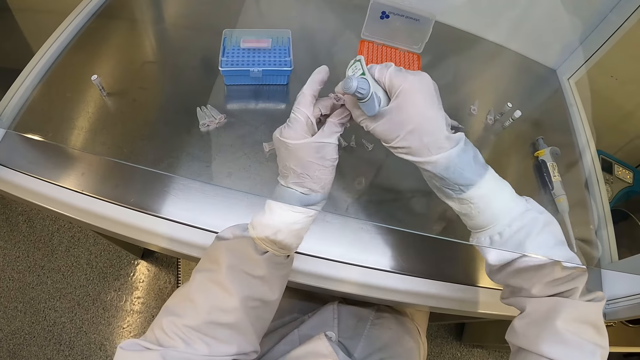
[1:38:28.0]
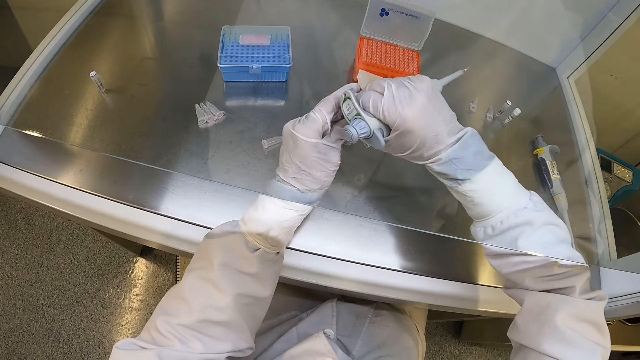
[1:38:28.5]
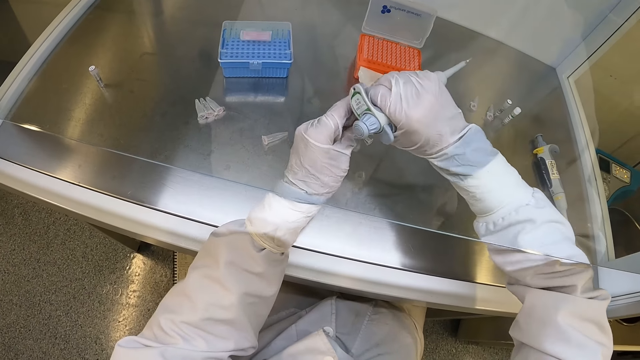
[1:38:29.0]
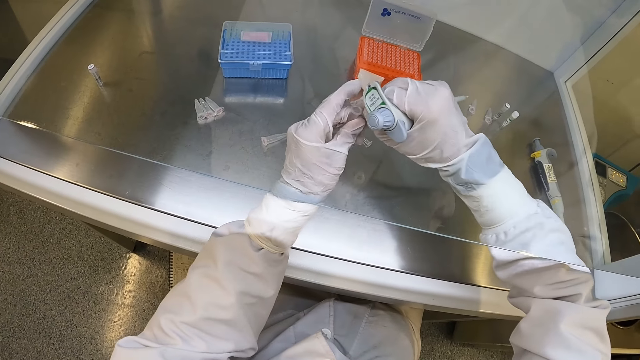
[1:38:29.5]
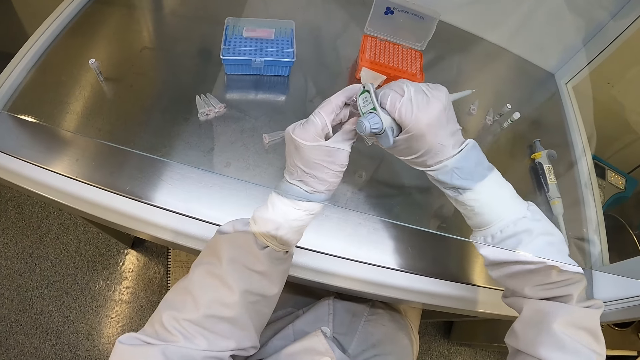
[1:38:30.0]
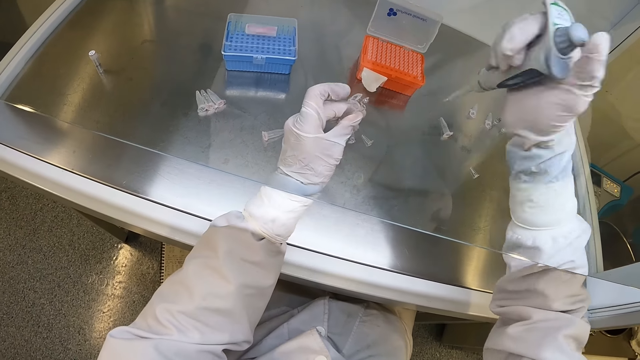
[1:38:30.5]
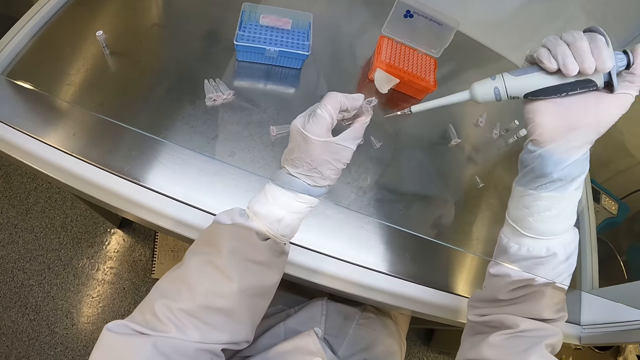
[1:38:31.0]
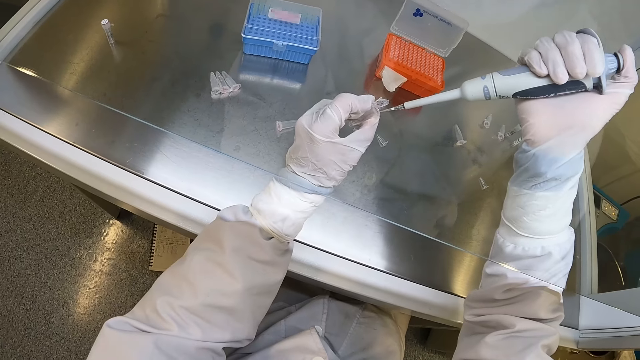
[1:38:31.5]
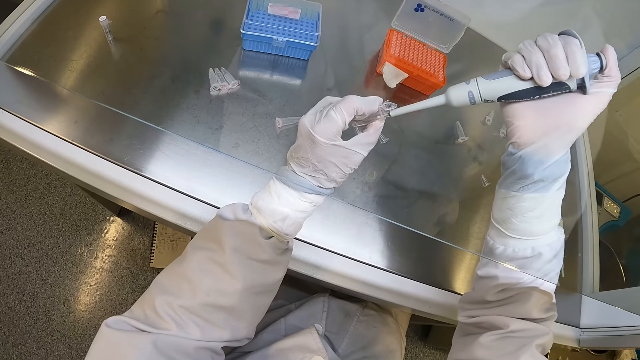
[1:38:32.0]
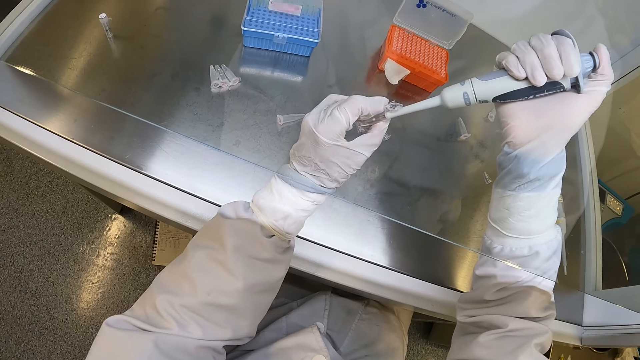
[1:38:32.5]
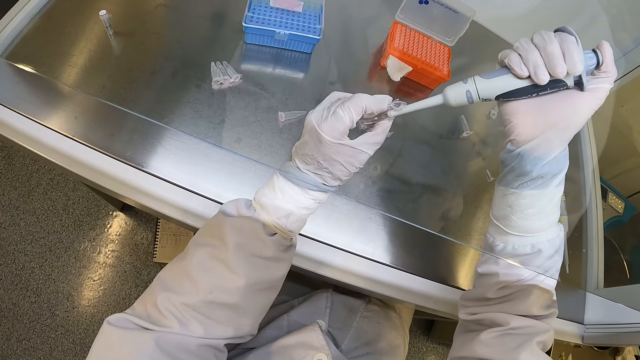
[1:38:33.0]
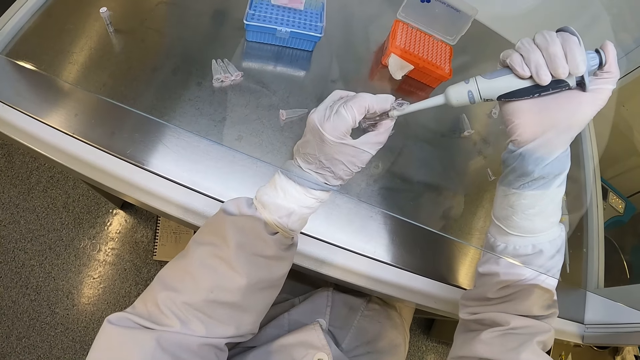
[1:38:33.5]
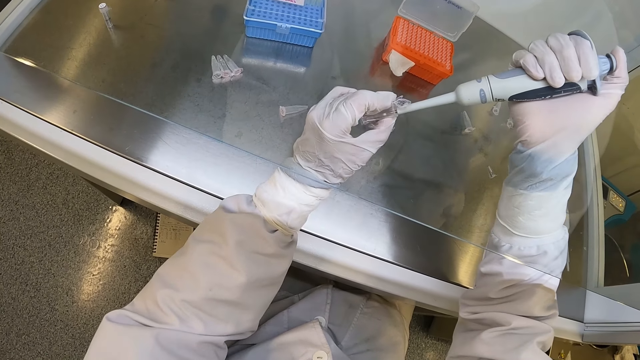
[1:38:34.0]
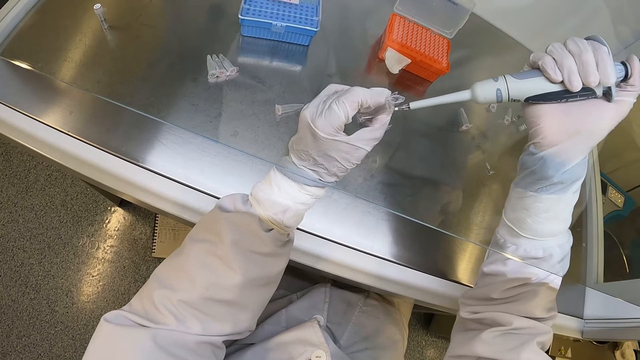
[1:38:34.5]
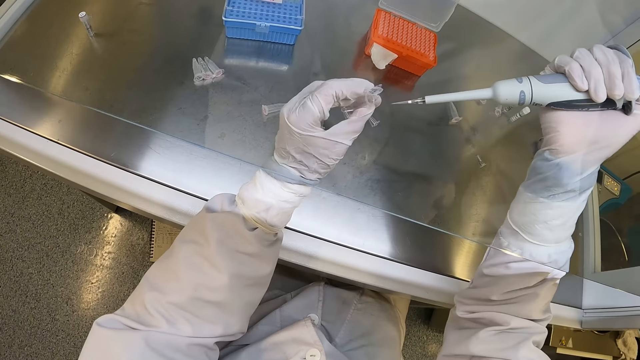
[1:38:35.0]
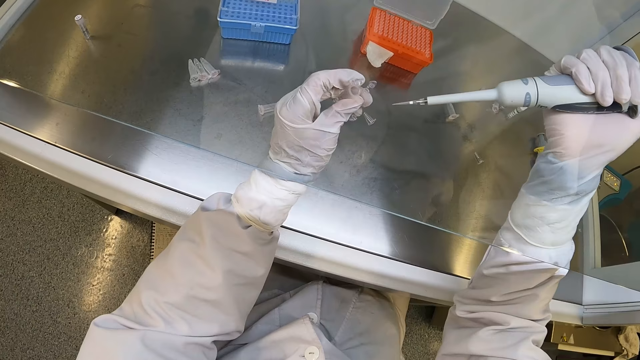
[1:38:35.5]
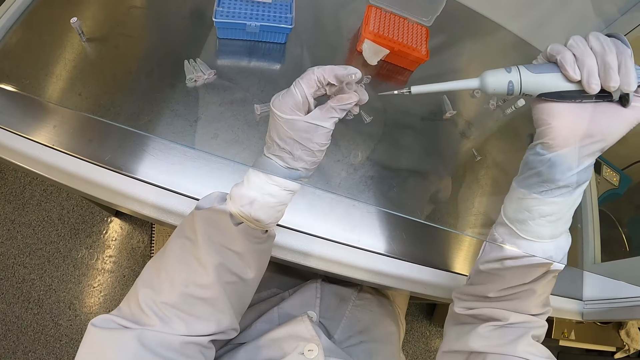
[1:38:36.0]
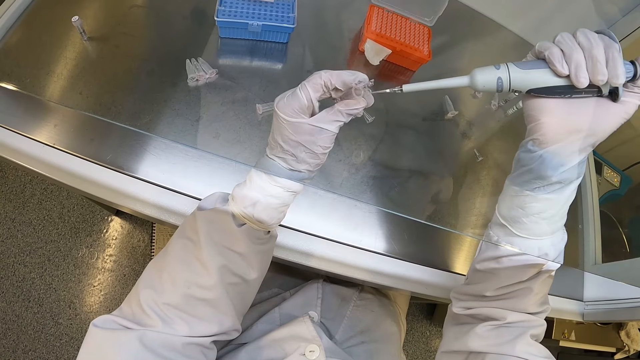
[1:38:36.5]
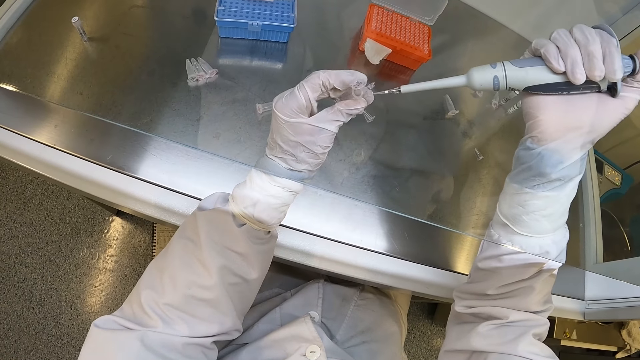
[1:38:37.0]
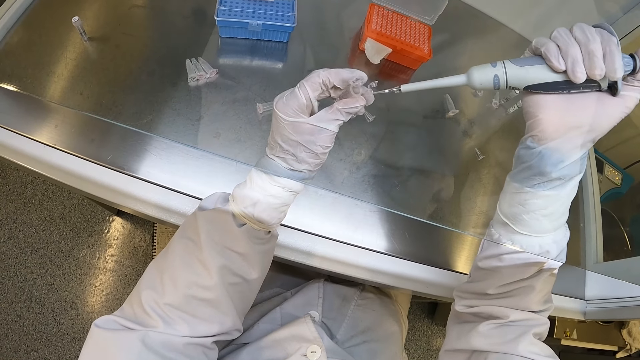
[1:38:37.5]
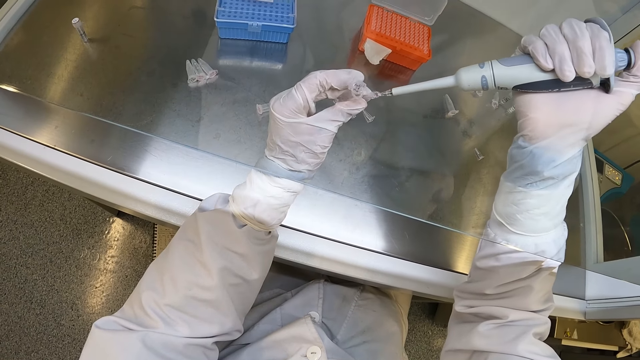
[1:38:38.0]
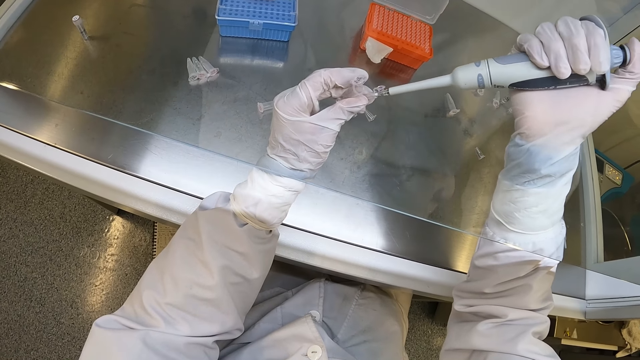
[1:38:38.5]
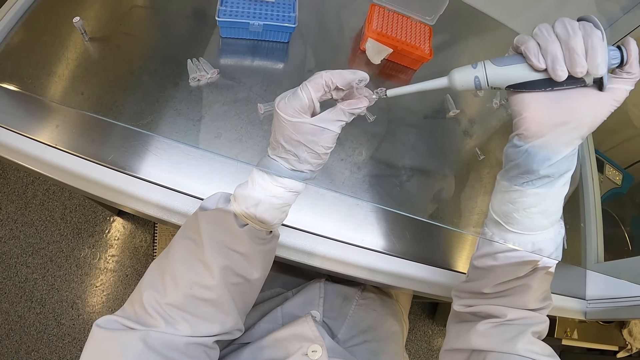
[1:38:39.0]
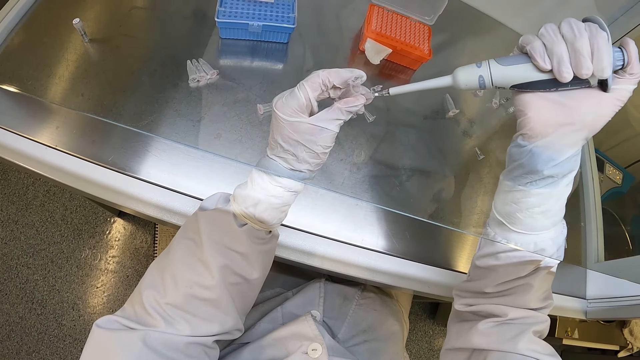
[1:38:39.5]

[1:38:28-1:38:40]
The camera wearer passes the centrifuge tube to his left hand with his right hand. He opens the centrifuge tube in his left hand with his right hand. He opens the centrifuge tube in his left hand with his right hand again. He transfers some syrup into the centrifuge tube from the micropipette in his right hand. He transfers some syrup into the centrifuge tube from the micropipette in his right hand again.

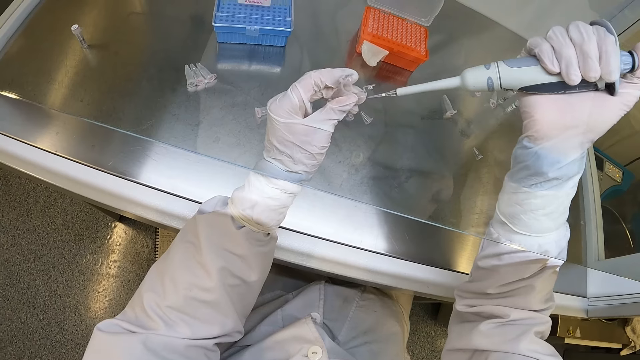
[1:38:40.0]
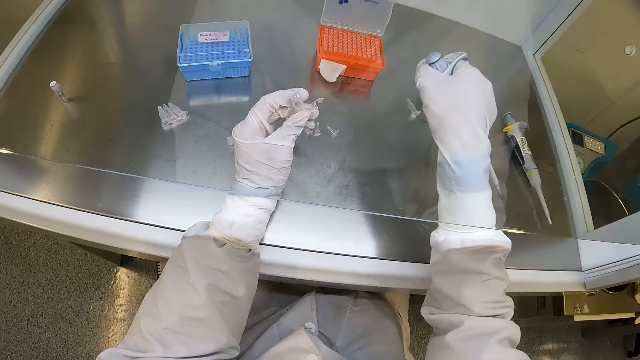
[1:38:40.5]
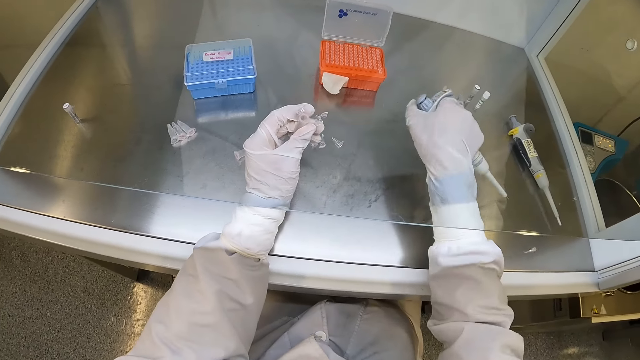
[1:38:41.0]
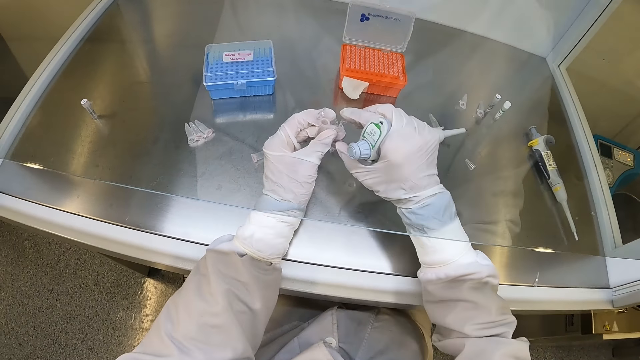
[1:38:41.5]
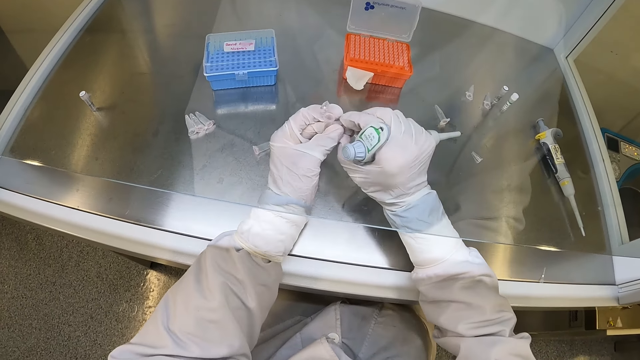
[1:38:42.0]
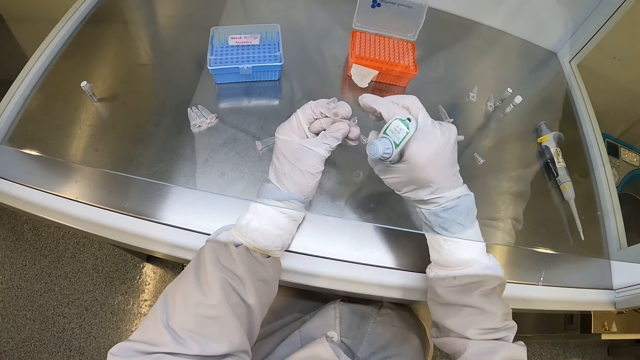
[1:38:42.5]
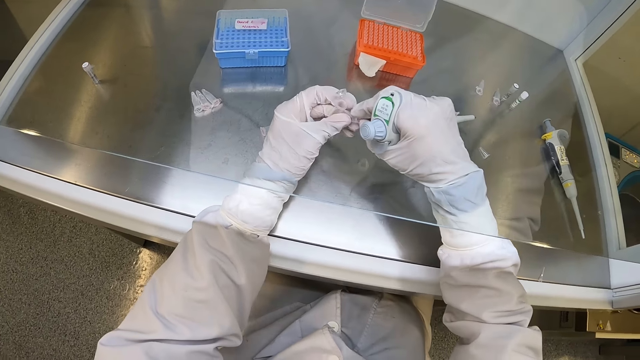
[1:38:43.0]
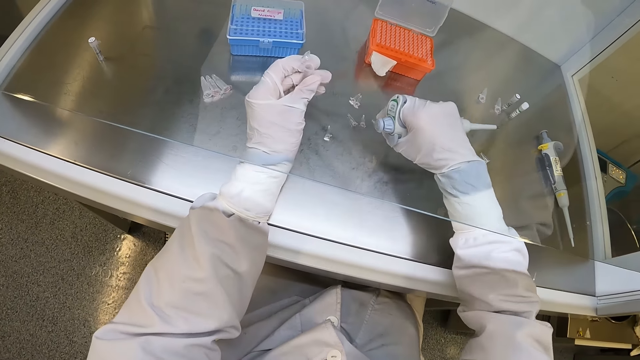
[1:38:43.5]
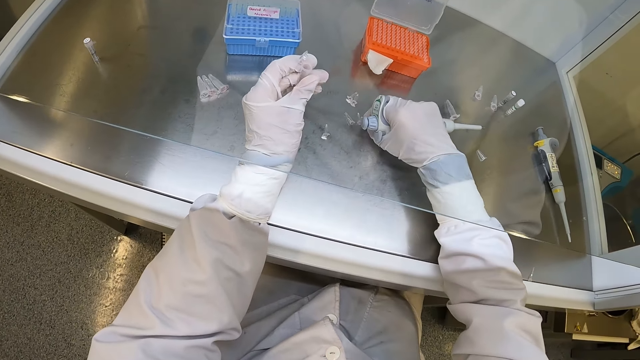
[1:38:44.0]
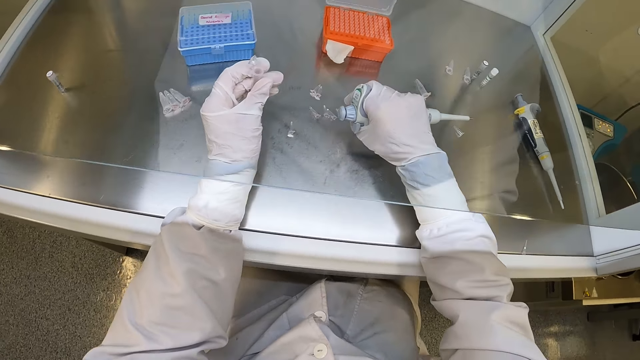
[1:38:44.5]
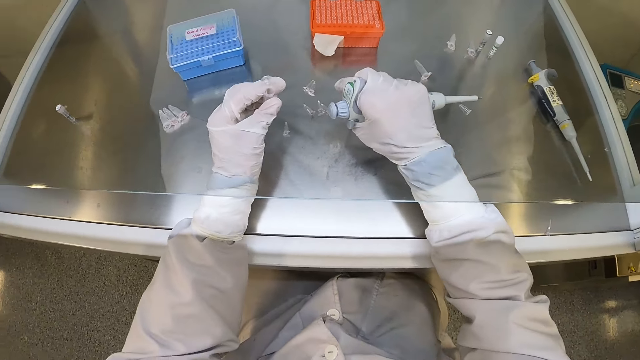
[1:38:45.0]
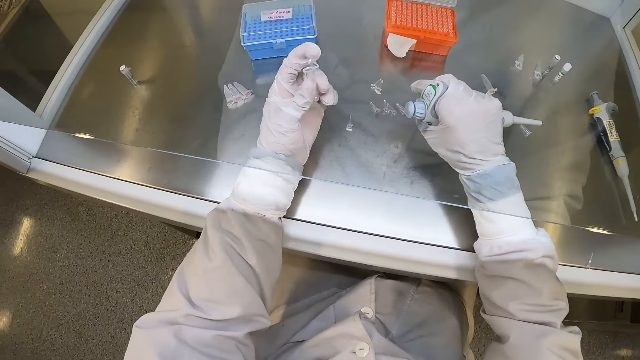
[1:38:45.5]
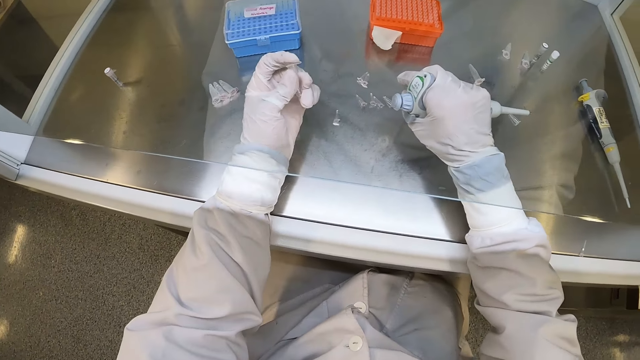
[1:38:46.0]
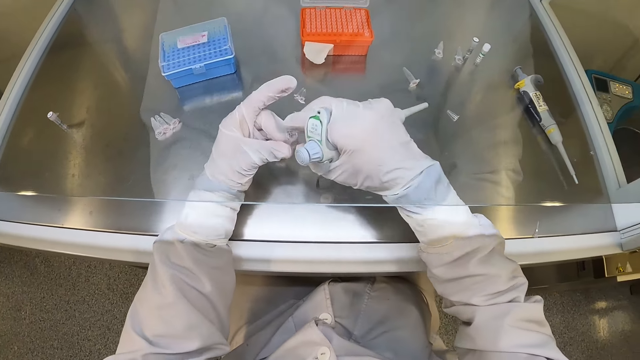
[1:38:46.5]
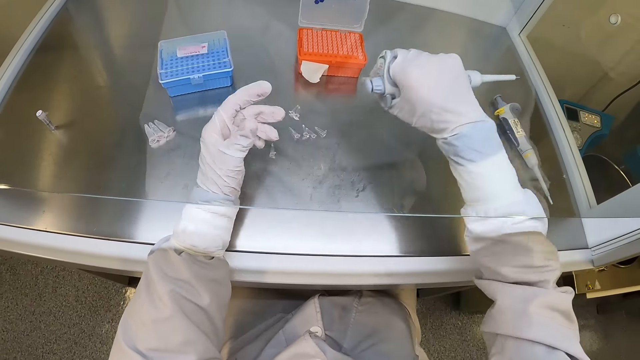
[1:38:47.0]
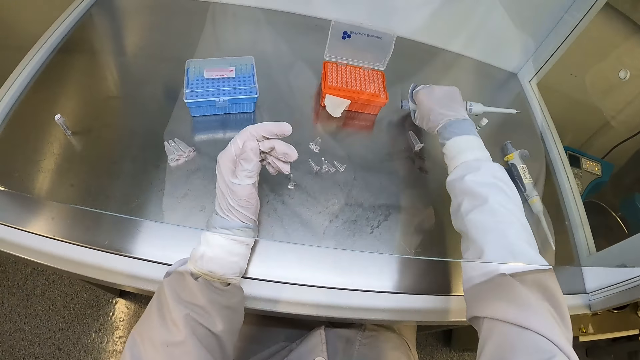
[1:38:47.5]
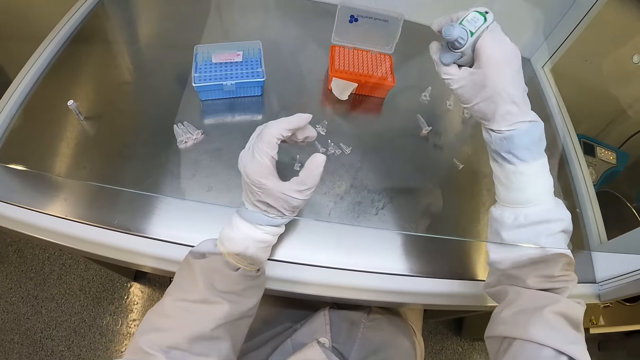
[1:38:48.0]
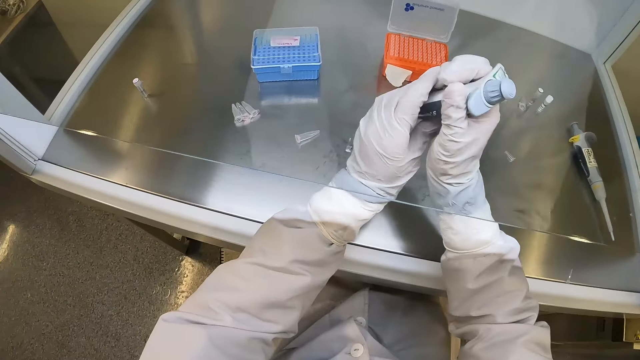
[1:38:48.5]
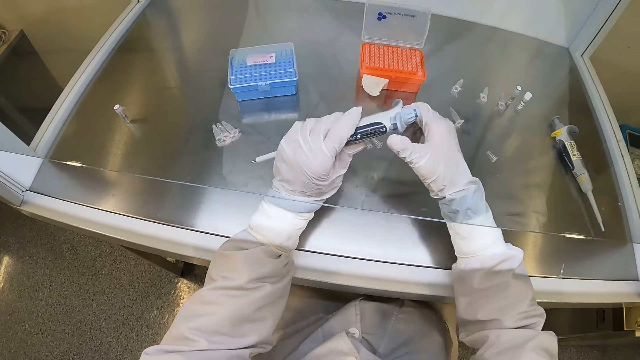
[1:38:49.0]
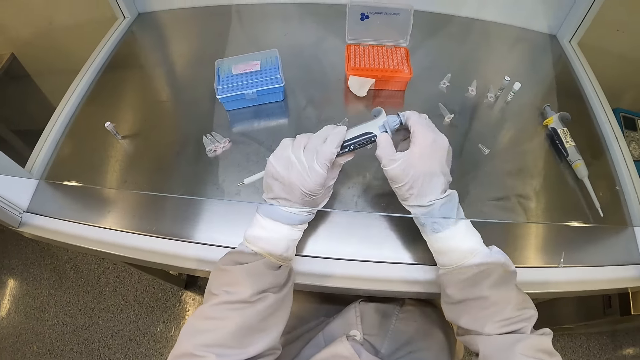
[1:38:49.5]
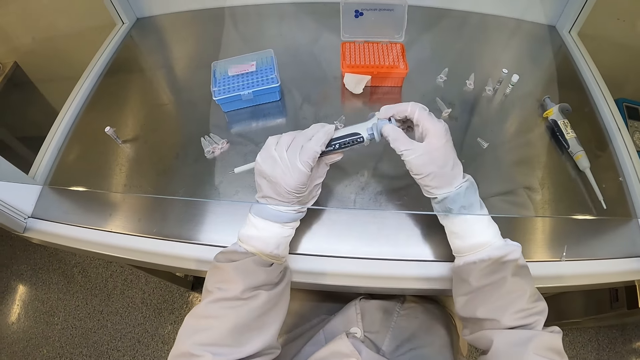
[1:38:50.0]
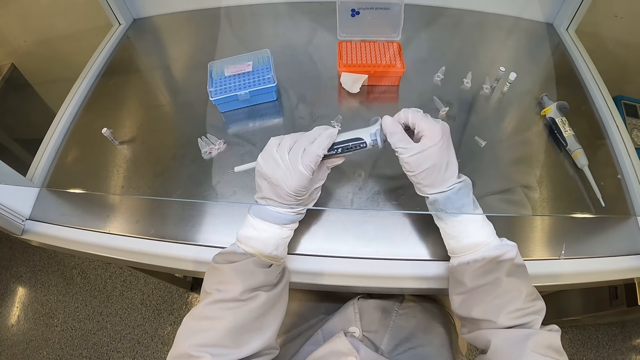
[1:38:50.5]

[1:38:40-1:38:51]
The camera wearer ejects the tip of the micropipette from the micropipette in his right hand. He closes the centrifuge tube in his left hand with his right hand. He picks the centrifuge tube from his left hand with his right hand. He drops the centrifuge tube on the lab workbench with his right hand. He closes the centrifuge tube with his left hand. He picks the centrifuge tube from his left hand with his right hand. He drops the centrifuge tube on the lab workbench with his right hand. He passes the micropipette to his left hand with his right hand. He touches the tip ejector of the micropipette with his right hand. He adjusts the plunger of the micropipette with his right hand.
